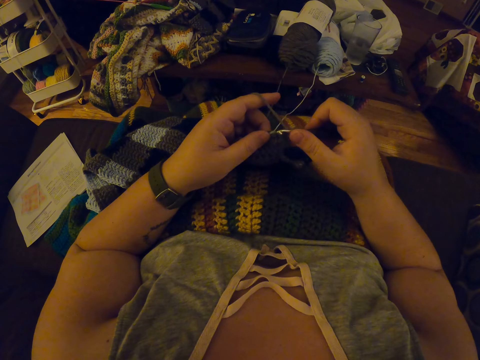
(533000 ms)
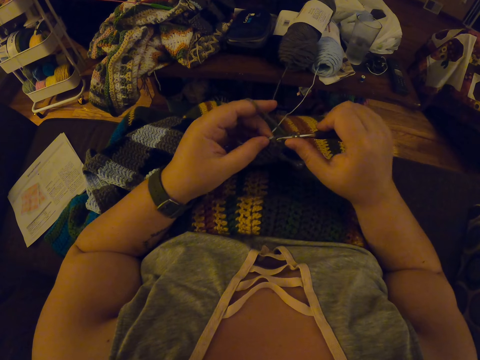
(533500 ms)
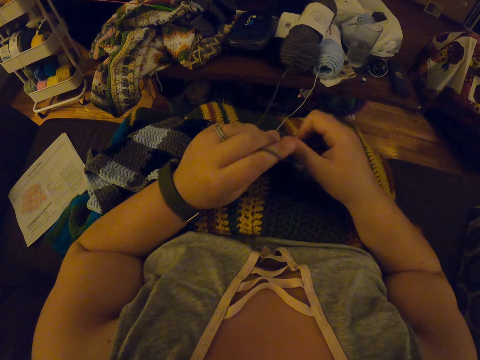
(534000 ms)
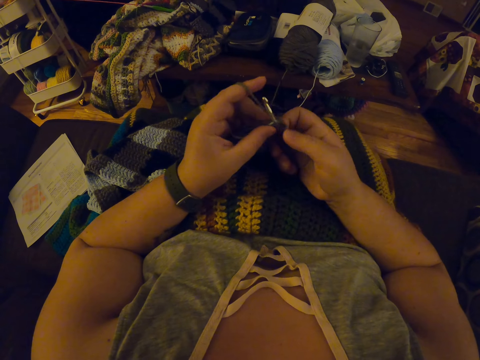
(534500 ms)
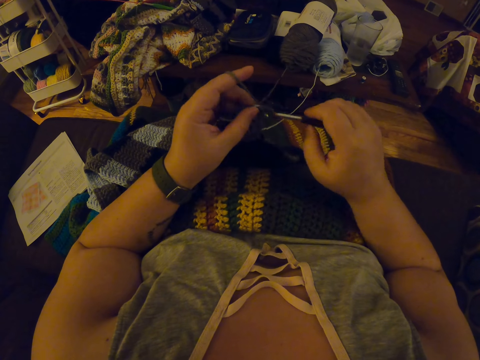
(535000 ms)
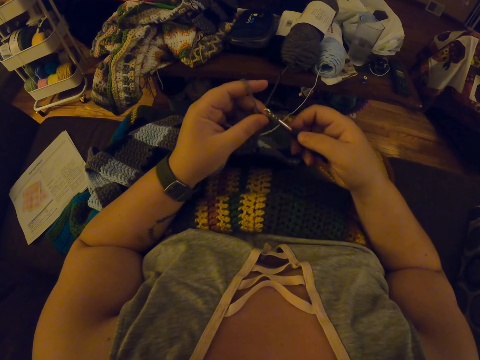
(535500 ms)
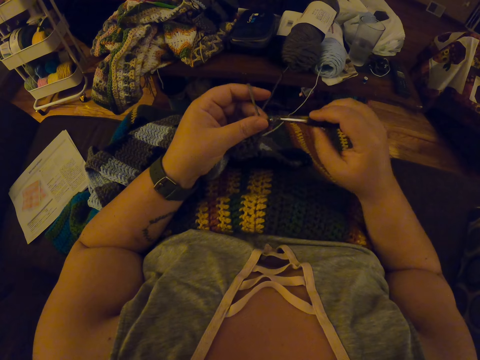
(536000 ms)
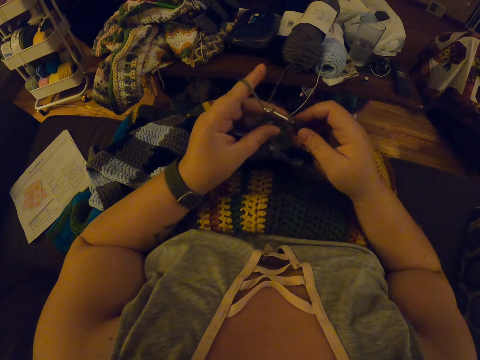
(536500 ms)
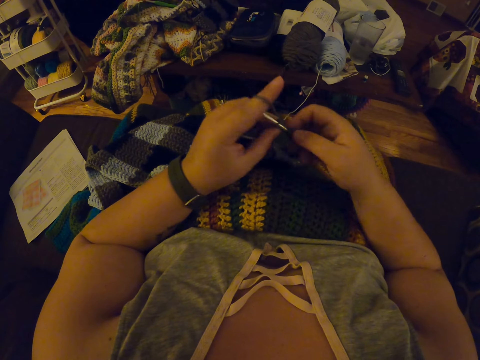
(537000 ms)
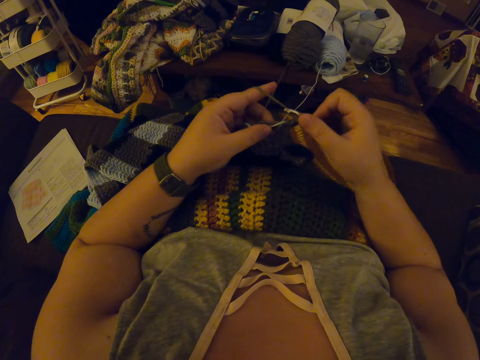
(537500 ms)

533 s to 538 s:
The camera wearer knits the garment.

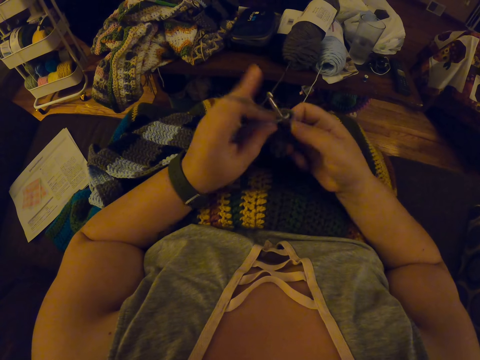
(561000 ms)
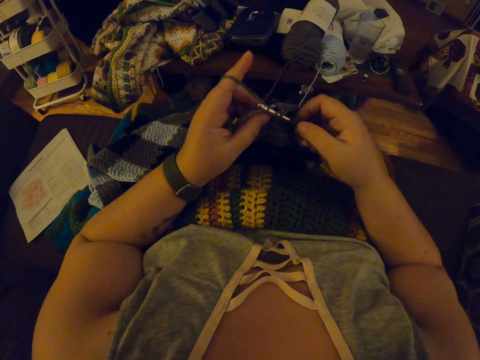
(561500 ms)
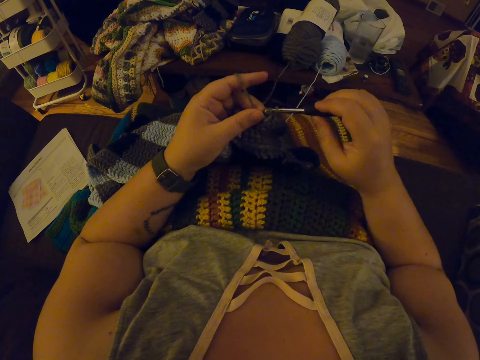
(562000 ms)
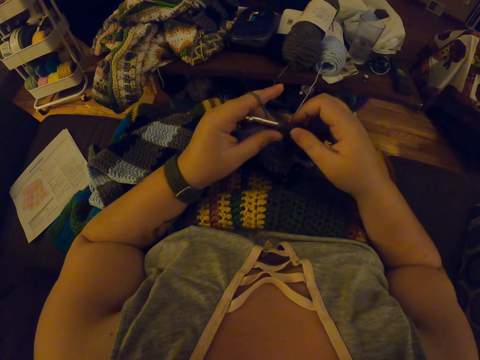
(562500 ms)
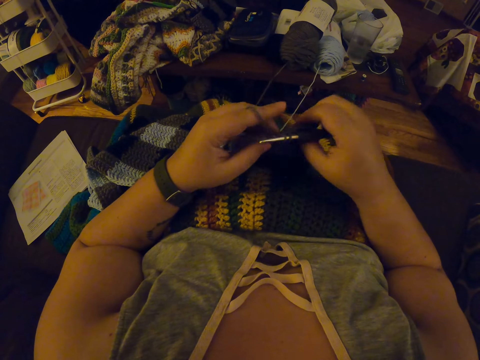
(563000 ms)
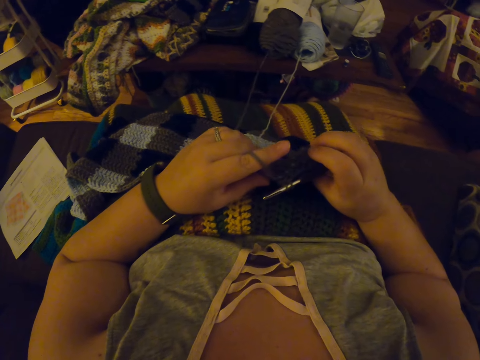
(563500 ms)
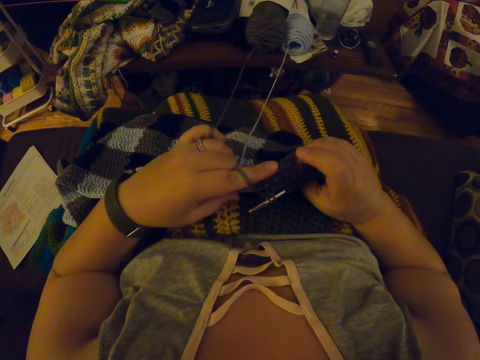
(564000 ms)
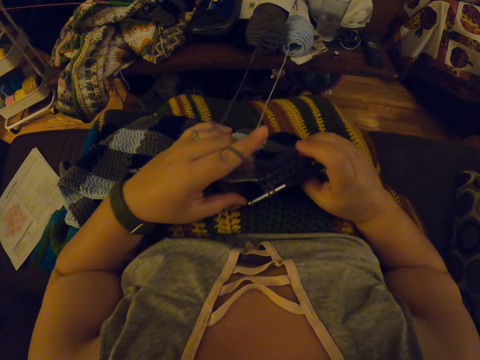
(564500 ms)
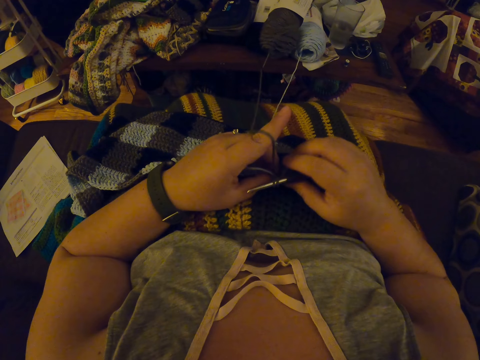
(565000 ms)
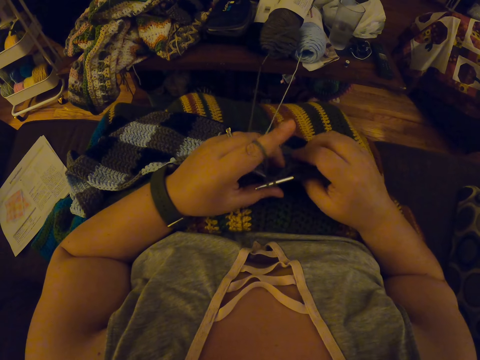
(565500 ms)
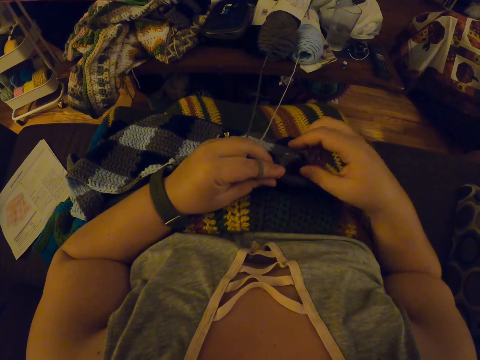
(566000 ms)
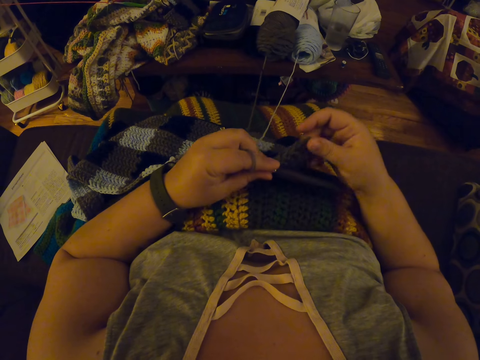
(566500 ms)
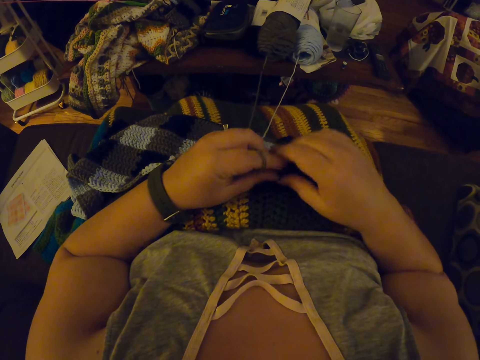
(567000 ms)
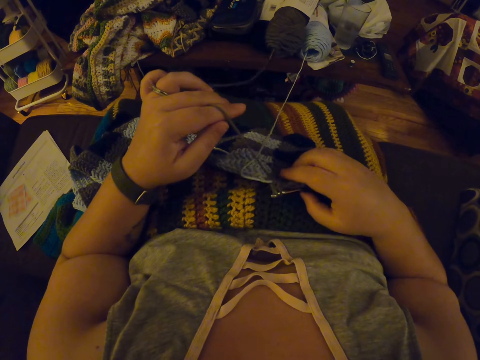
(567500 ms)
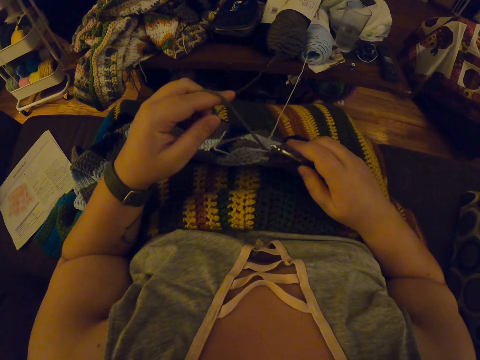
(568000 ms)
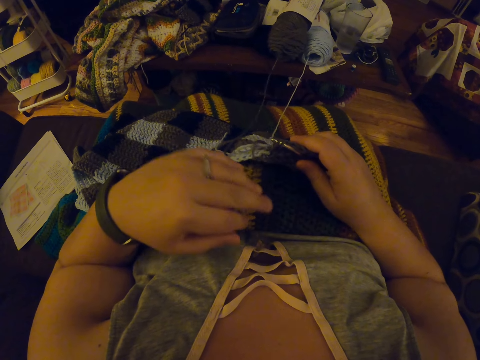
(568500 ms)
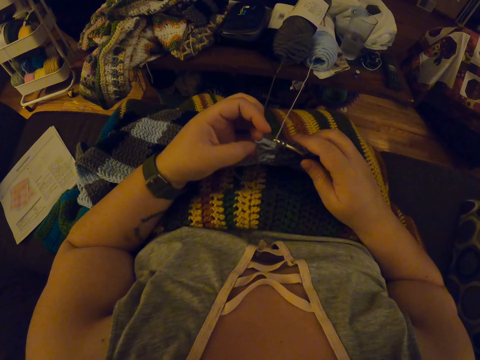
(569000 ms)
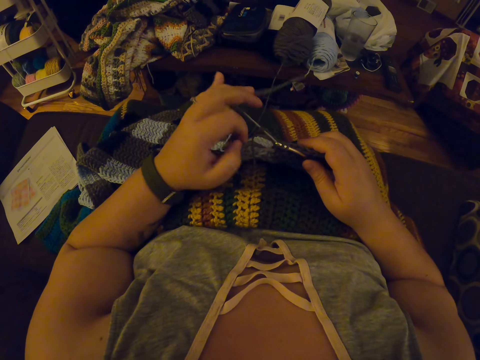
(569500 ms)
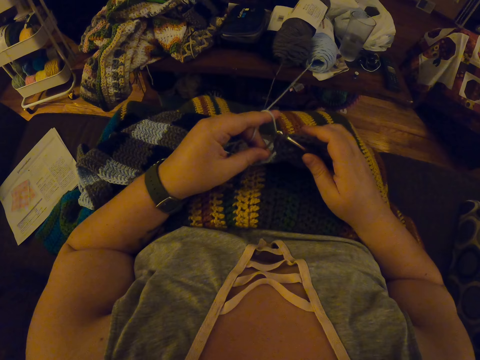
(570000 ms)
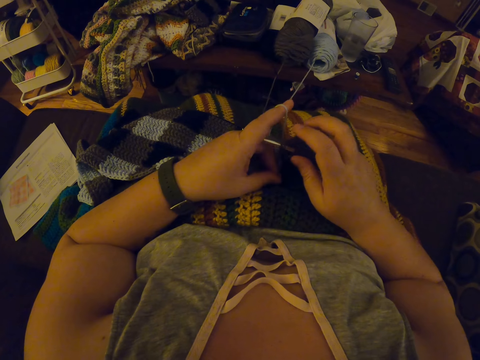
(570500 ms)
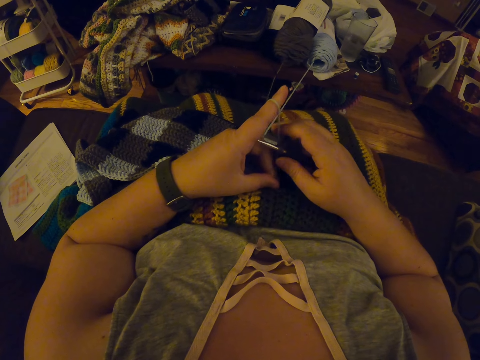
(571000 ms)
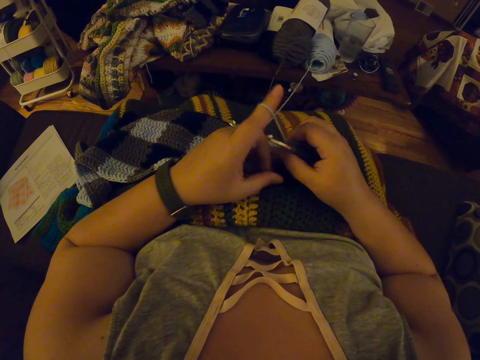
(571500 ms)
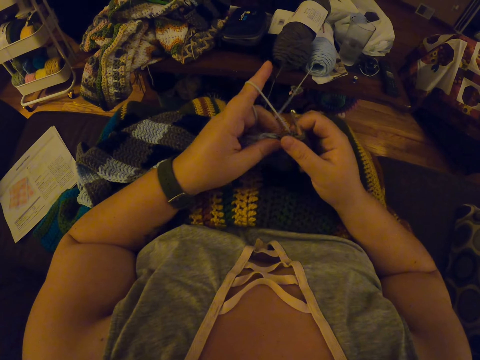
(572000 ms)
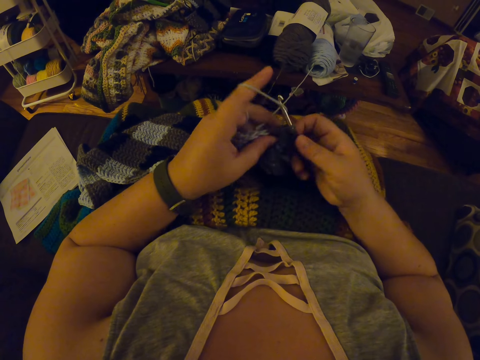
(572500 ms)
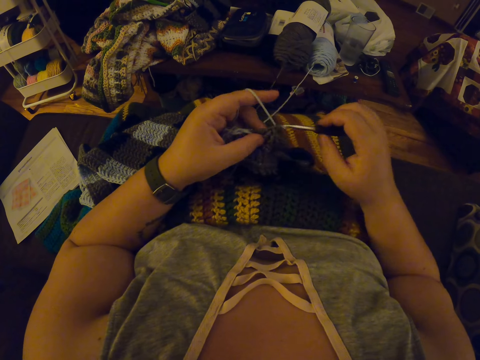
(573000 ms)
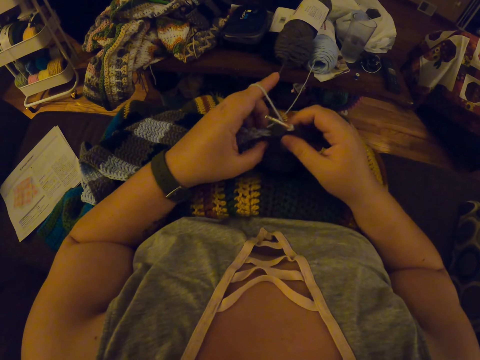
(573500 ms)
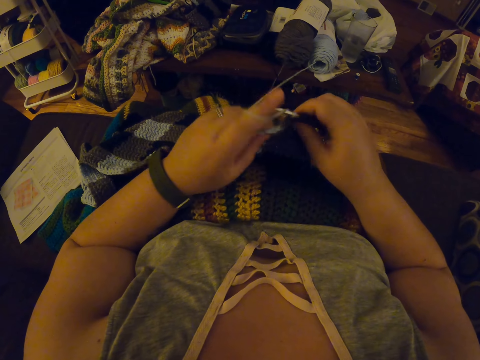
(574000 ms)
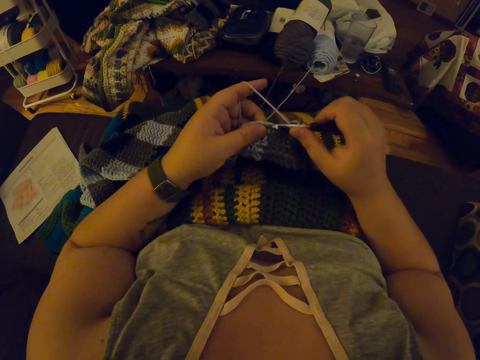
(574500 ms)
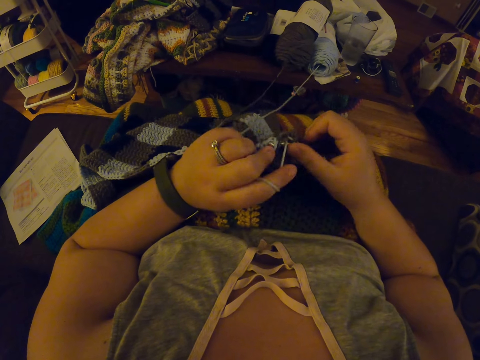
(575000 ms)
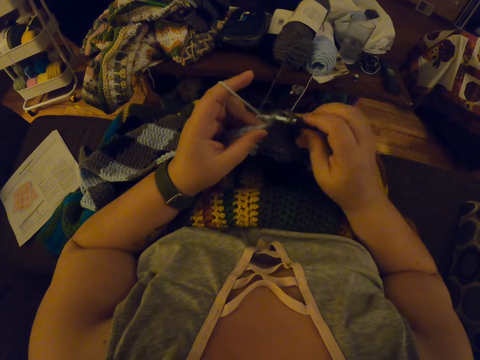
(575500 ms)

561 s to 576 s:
The camera wearer pulls the yarn inside the fabric with her left hand. She checks the garment. She holds the crochet hook in her right hand with her left hand. She straightens the yarn with her left hand. She drops the yarn in her left hand on her lap. She twists the yarn around her left hand. She adjusts the thread. She continues crocheting with the yarn.

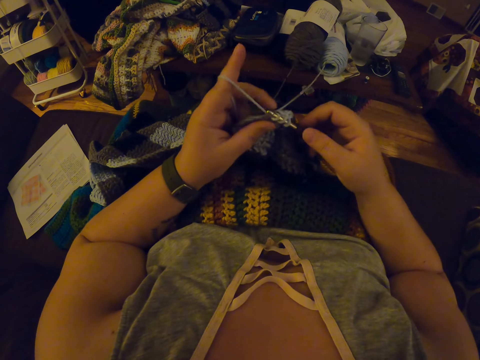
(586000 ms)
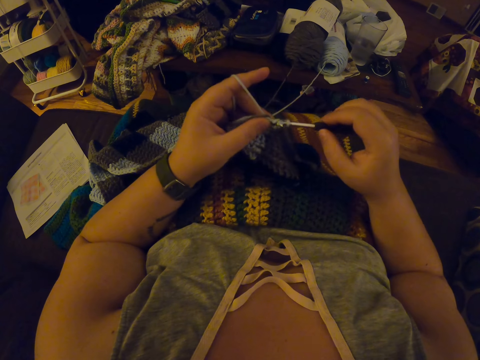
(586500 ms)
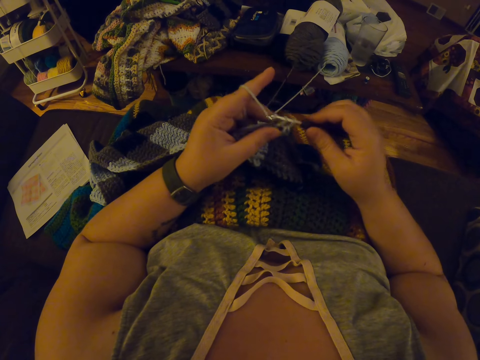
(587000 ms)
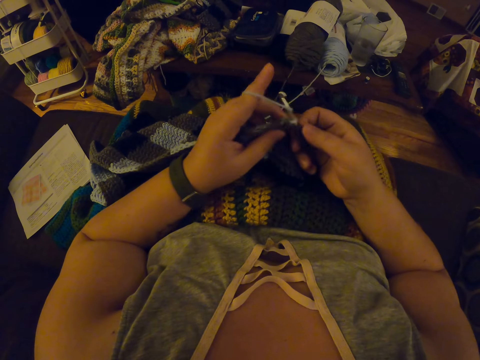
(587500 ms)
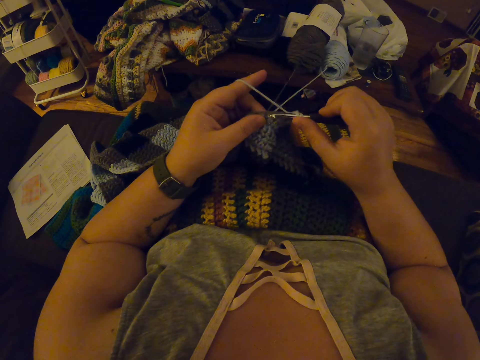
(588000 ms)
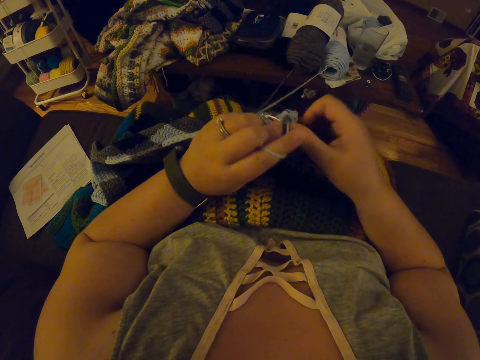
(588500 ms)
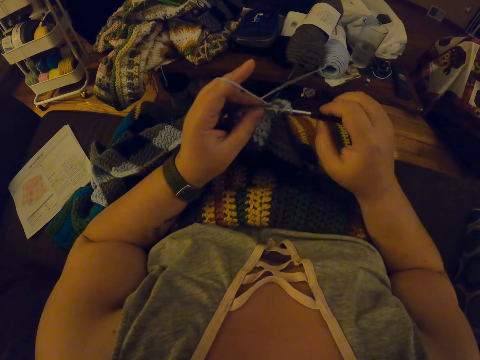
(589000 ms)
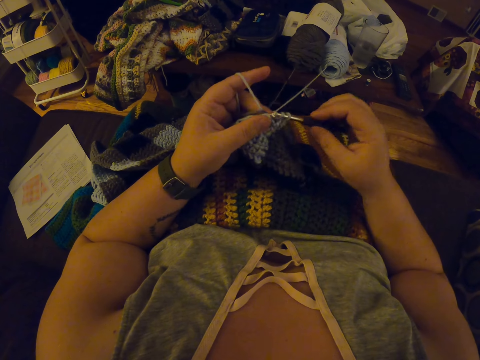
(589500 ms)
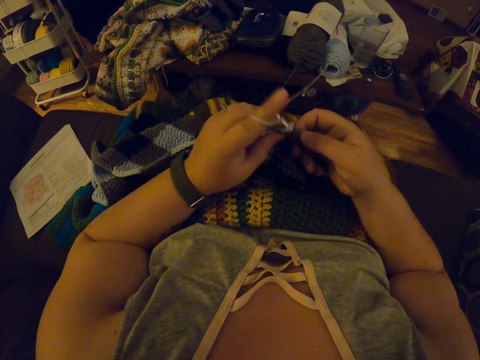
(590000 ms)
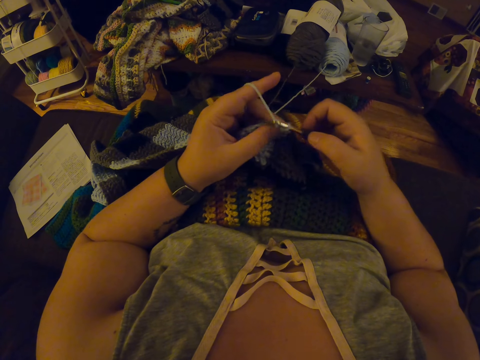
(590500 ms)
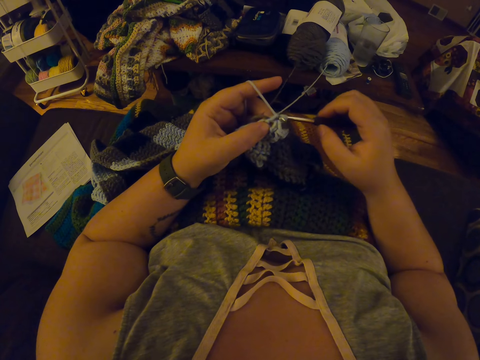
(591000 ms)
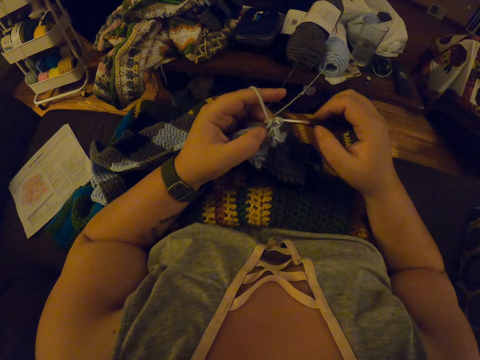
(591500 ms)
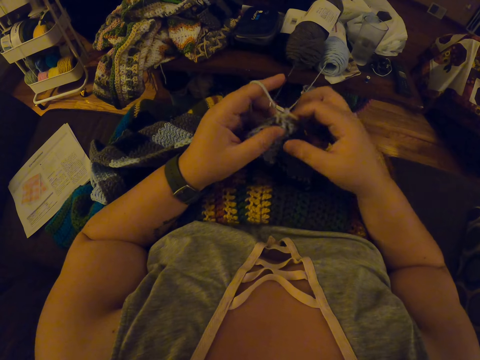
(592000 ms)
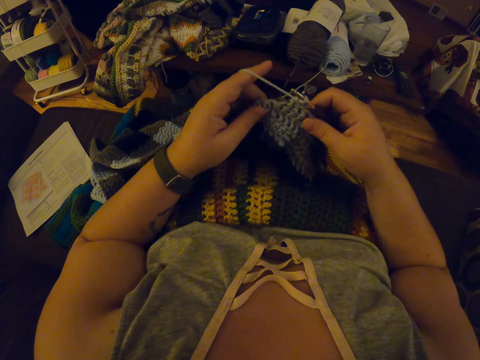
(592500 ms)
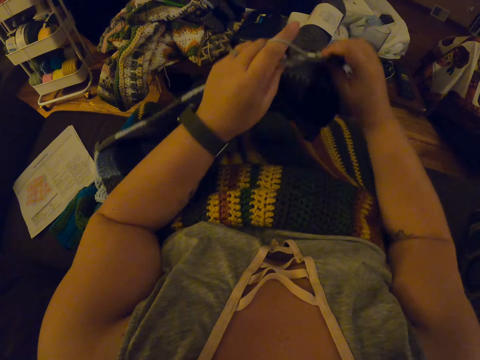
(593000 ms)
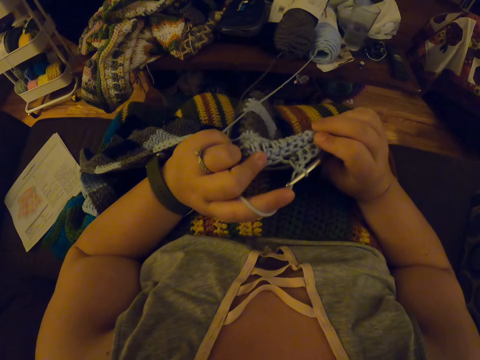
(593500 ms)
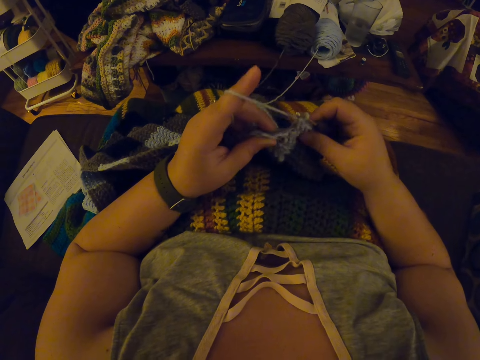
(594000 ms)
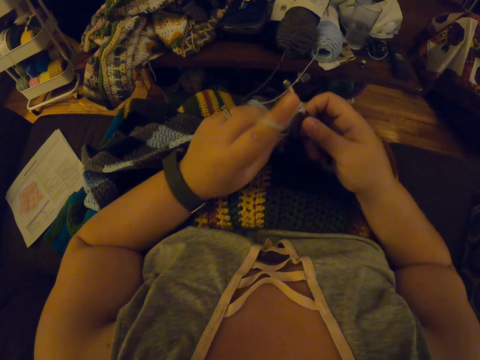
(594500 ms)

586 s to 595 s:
The camera wearer adjusts the fabric on her lap with her hands. She continues crocheting with the yarn.
